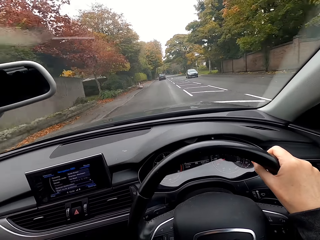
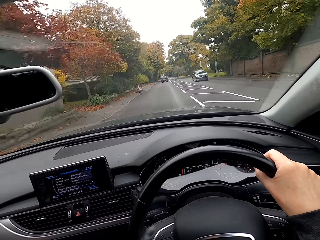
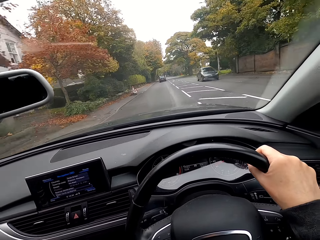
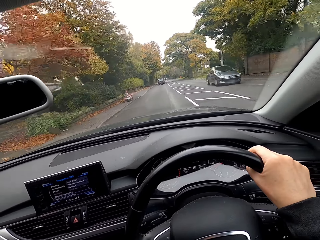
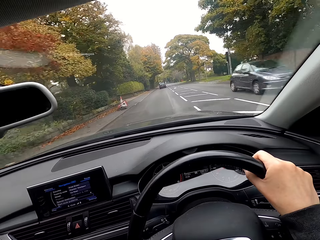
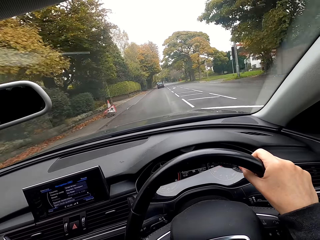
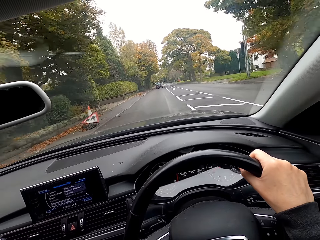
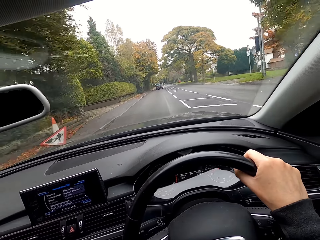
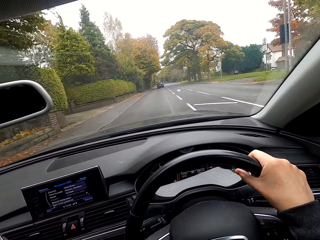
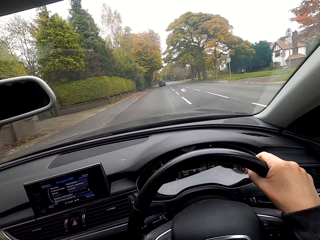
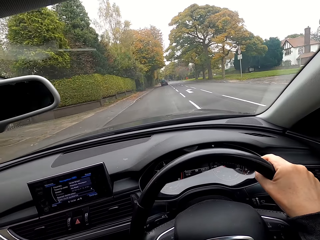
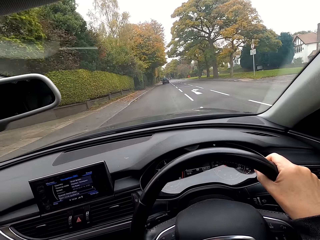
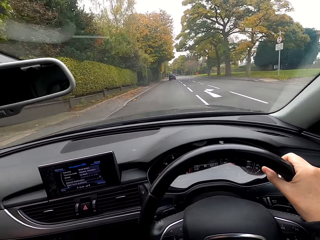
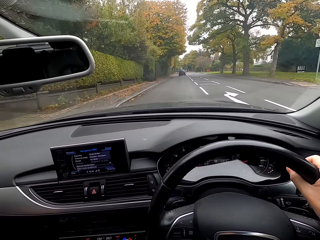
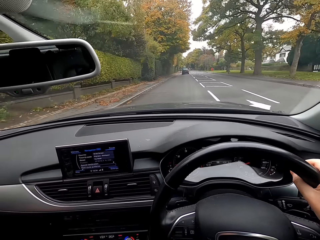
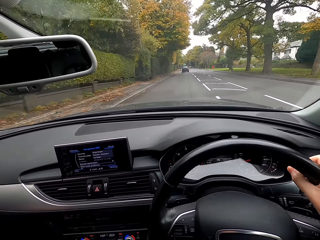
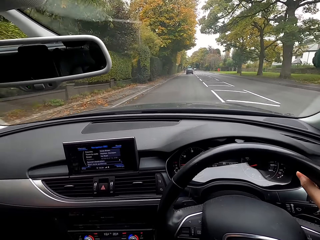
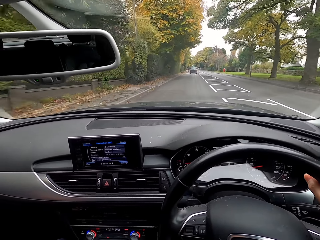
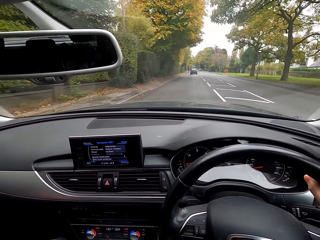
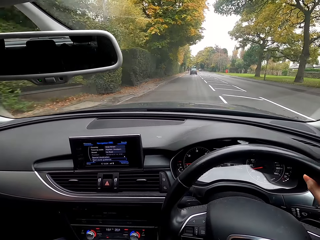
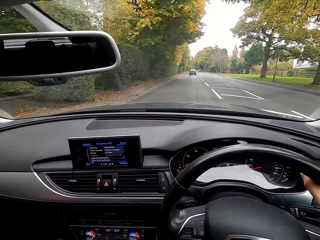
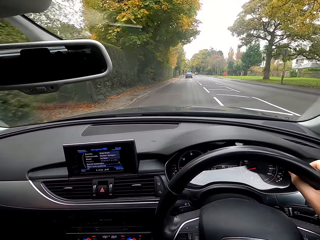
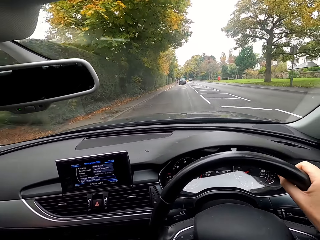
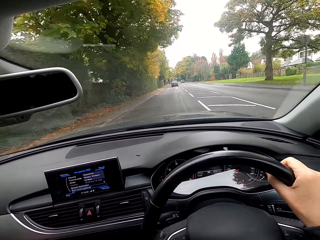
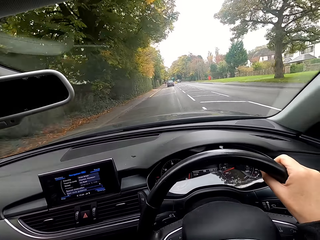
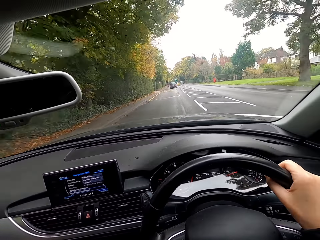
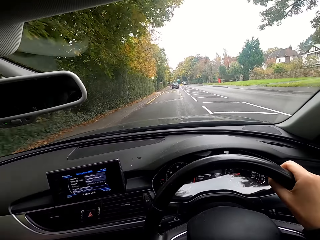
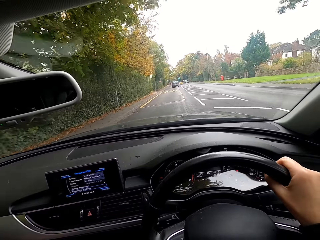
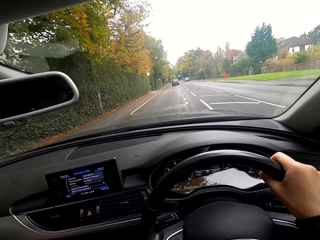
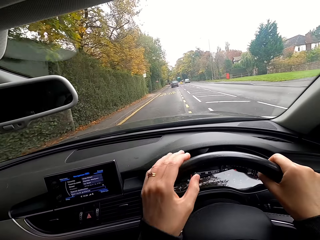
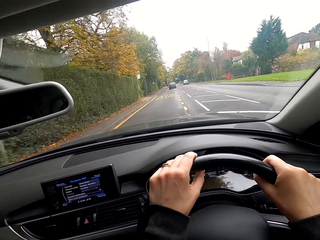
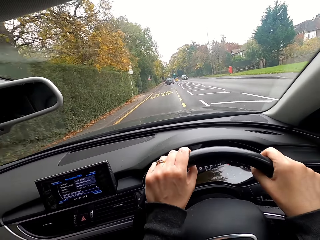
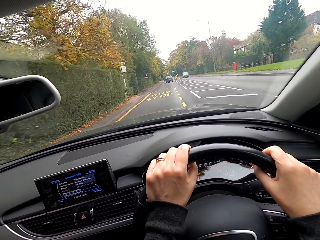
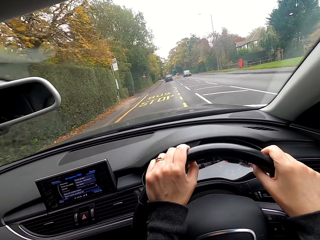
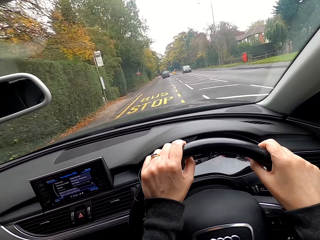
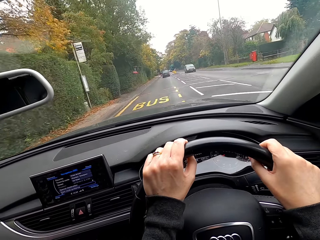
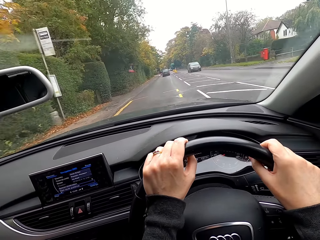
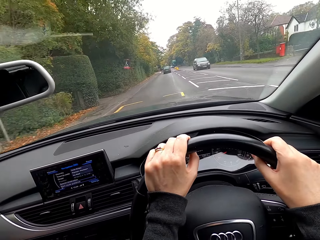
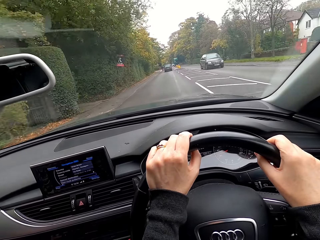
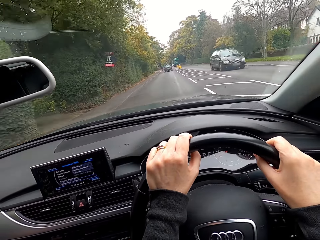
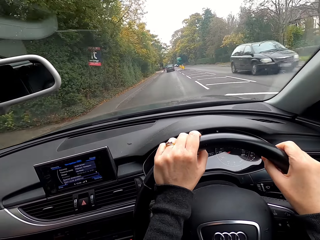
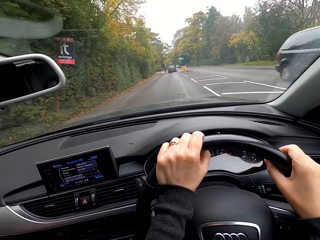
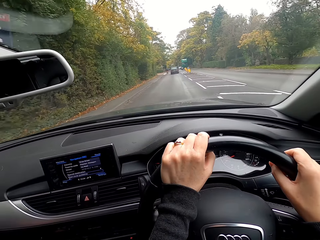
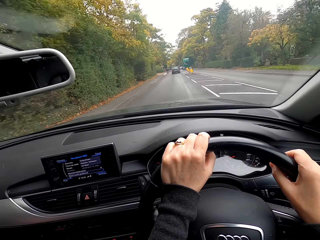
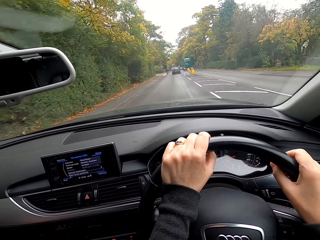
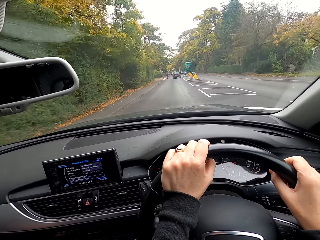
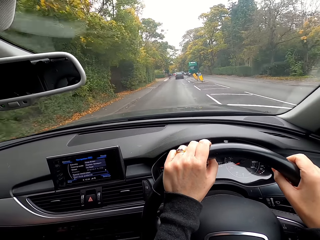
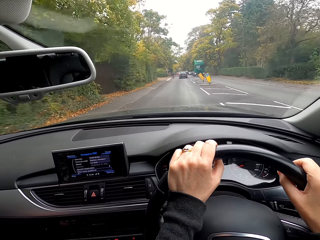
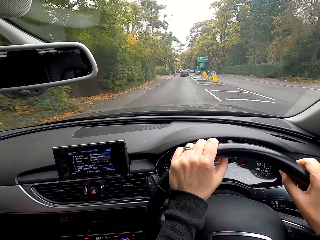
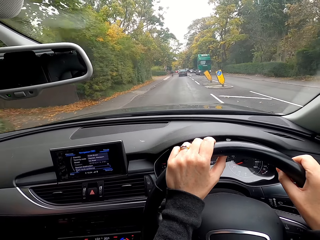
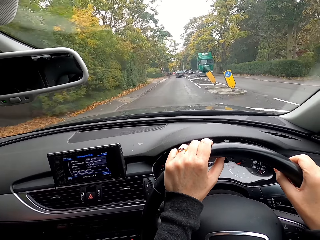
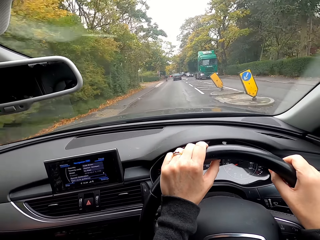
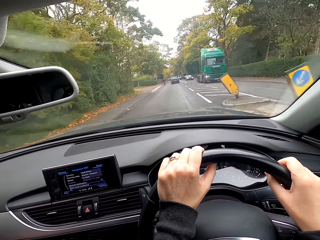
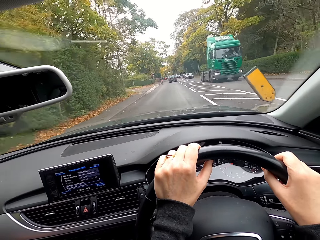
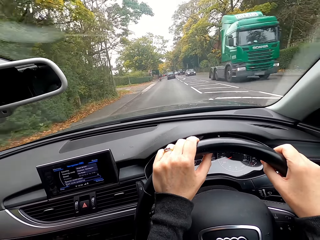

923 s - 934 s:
The camera wearer drives the car on the road with both hands on the steering wheel.

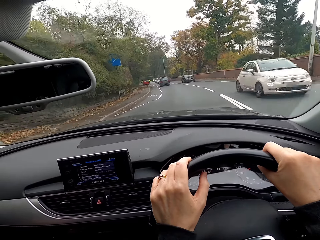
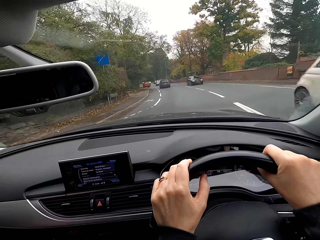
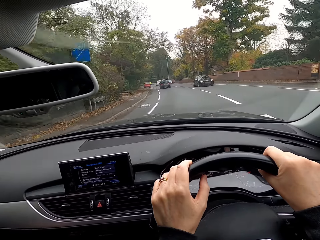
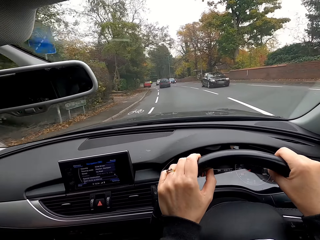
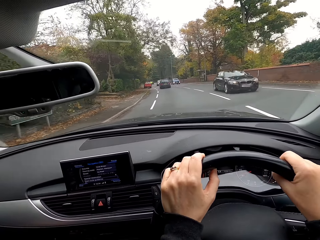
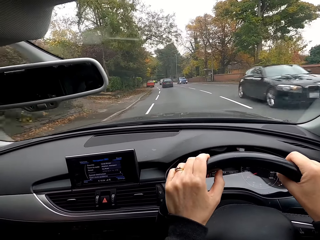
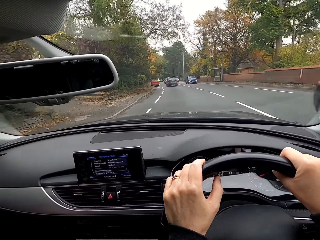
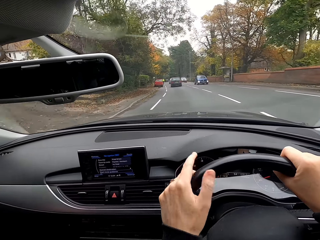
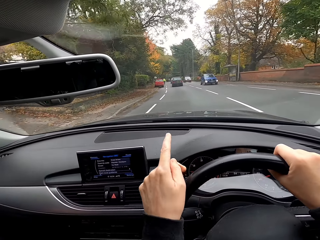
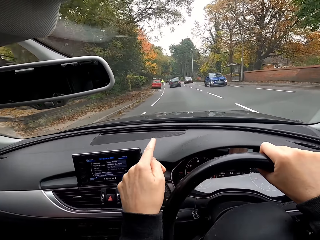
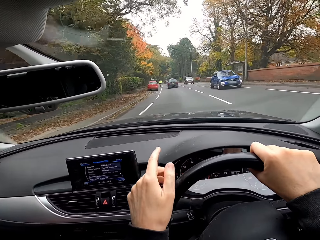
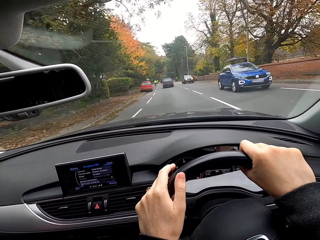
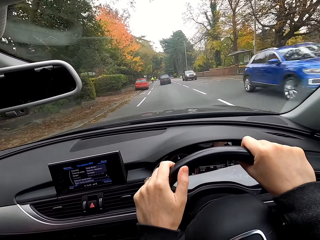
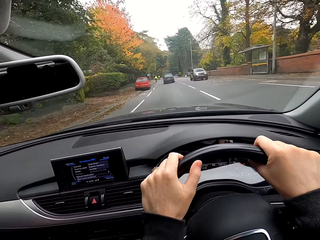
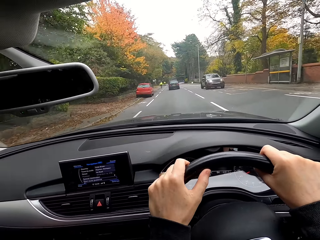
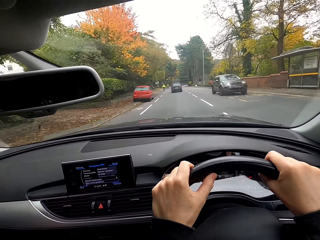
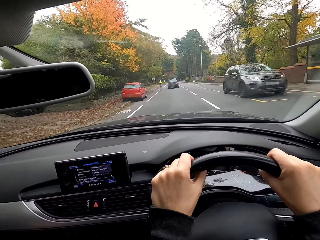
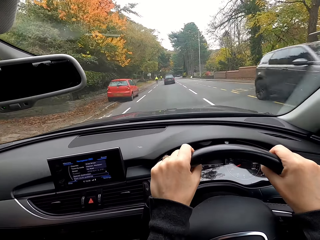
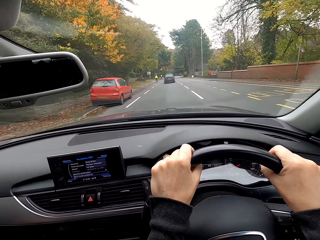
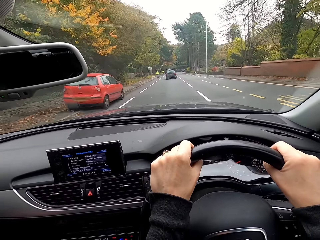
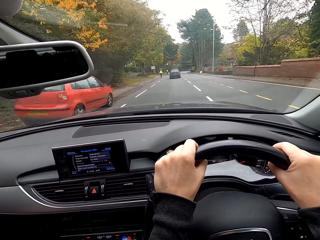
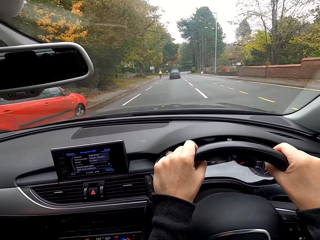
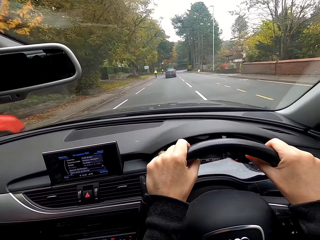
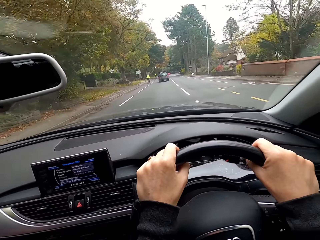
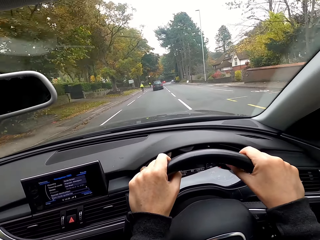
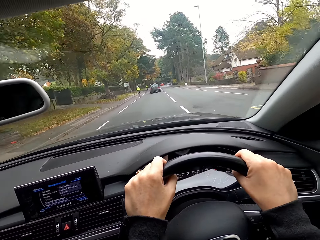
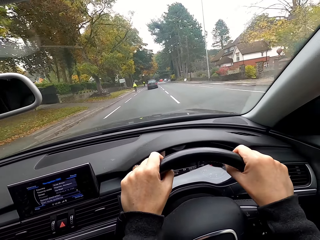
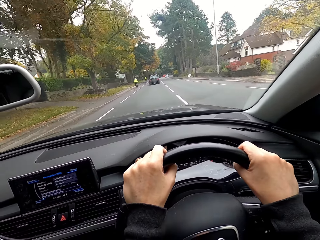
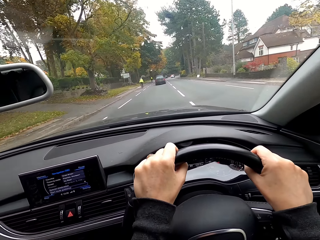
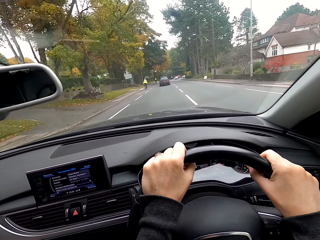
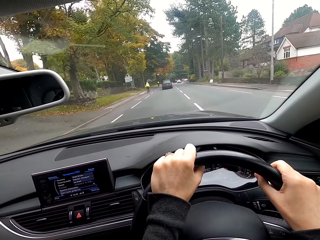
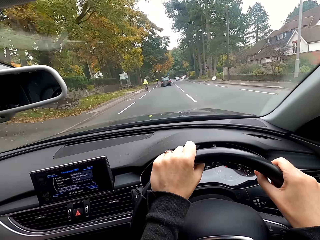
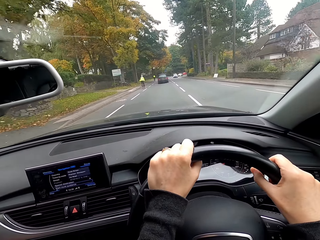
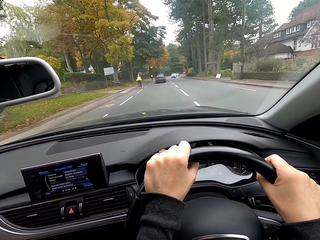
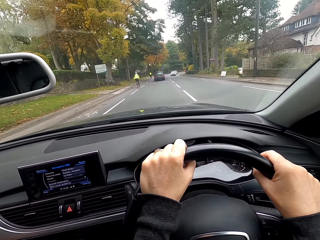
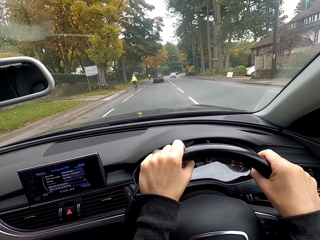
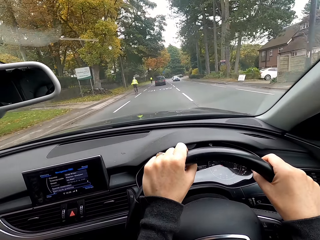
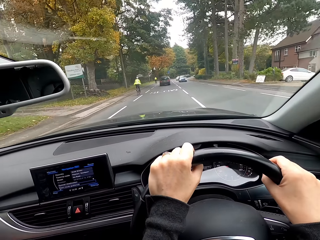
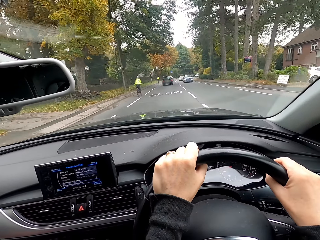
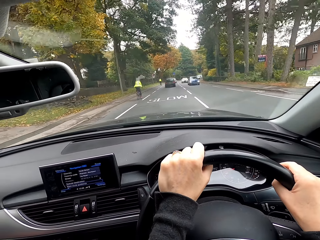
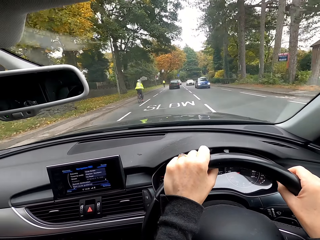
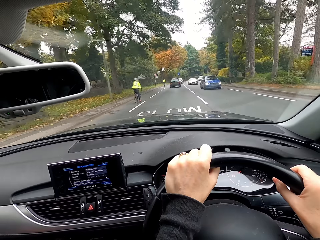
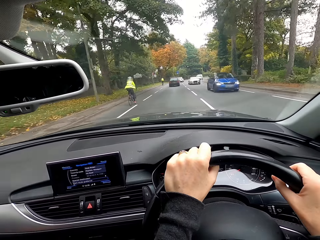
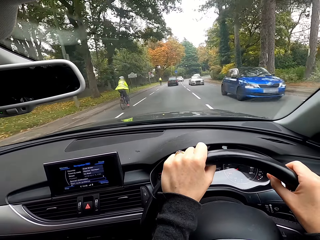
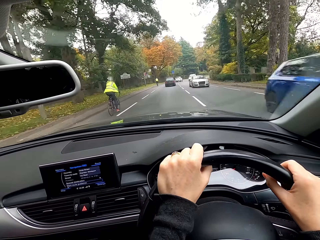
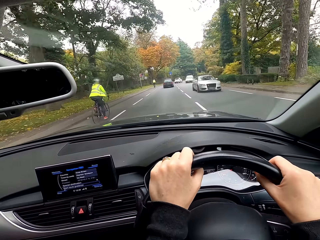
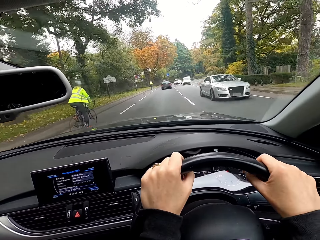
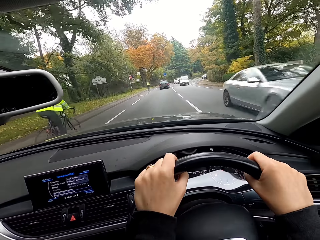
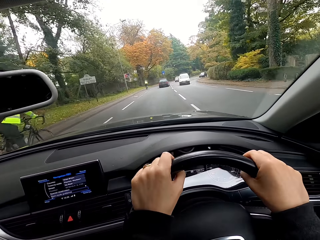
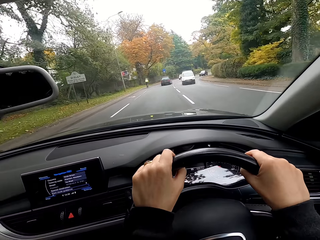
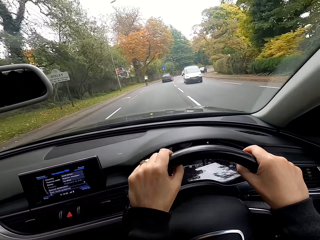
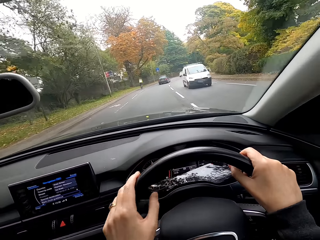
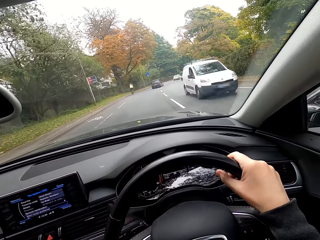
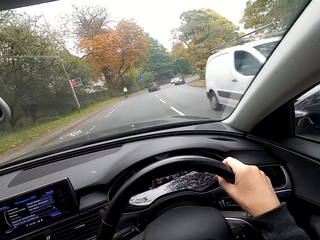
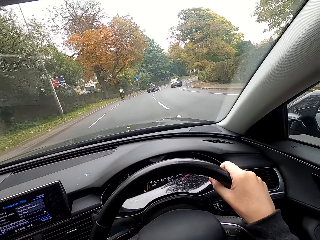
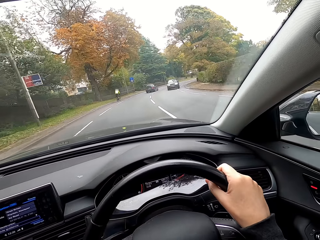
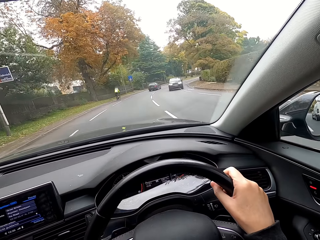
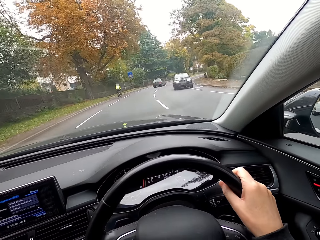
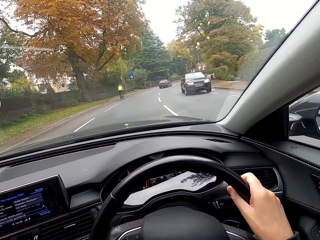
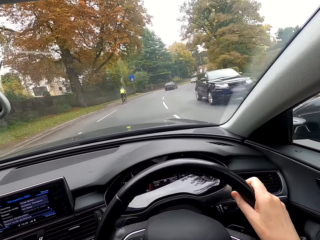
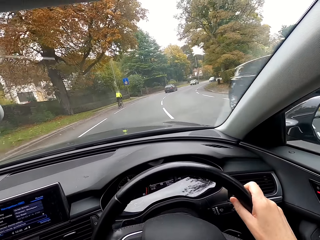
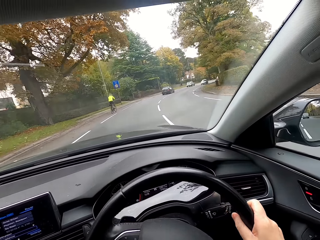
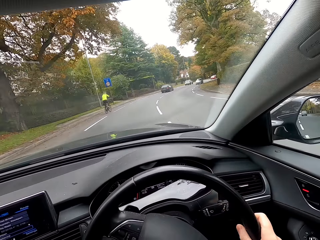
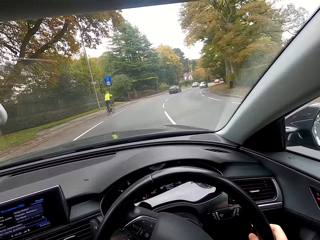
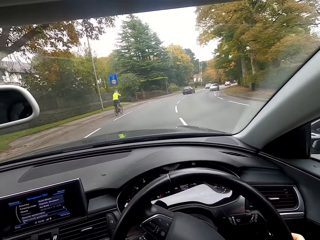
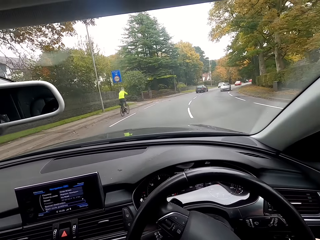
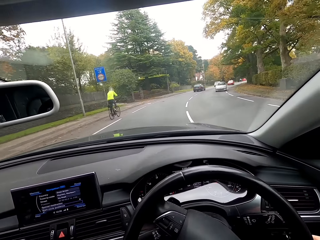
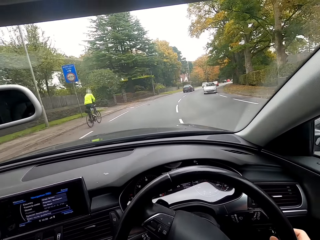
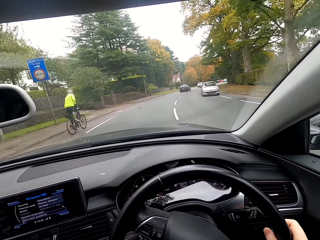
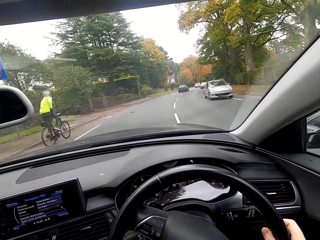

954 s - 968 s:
The camera wearer points her left hand towards the road. She drives the car on the road with both hands on the steering wheel. She drives the car on the road with her right hand on the steering wheel.
